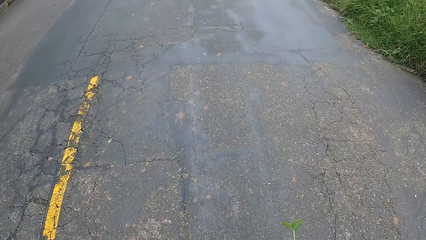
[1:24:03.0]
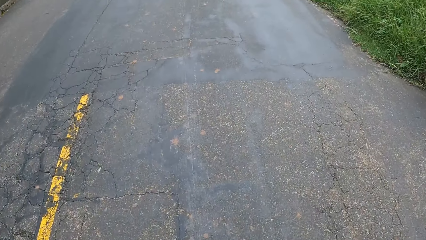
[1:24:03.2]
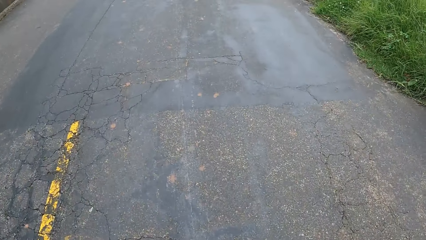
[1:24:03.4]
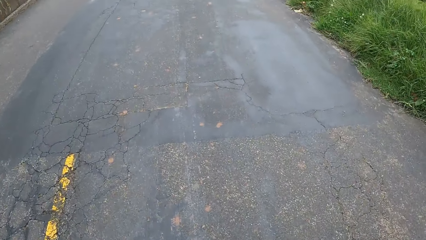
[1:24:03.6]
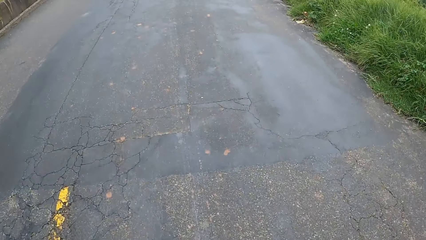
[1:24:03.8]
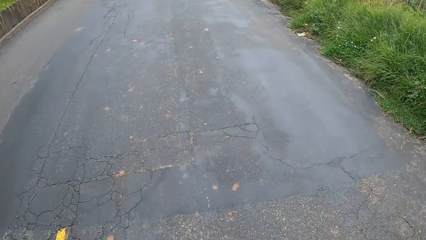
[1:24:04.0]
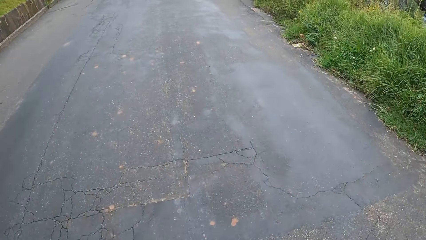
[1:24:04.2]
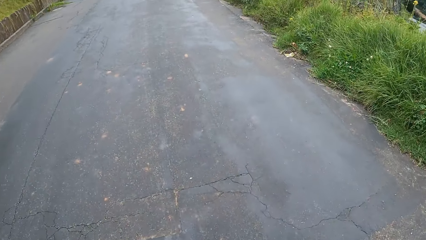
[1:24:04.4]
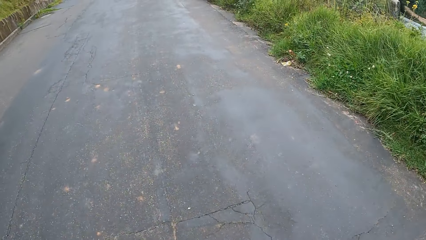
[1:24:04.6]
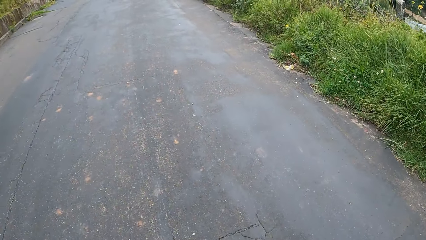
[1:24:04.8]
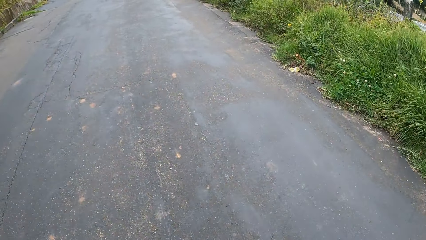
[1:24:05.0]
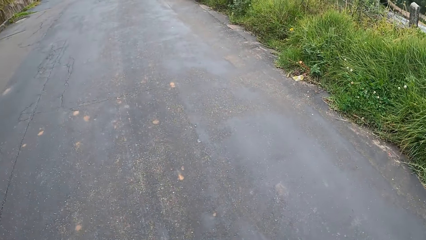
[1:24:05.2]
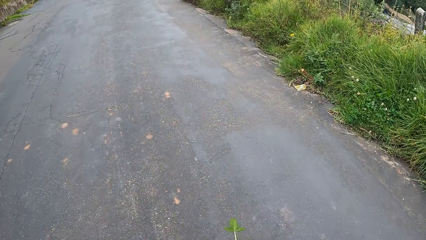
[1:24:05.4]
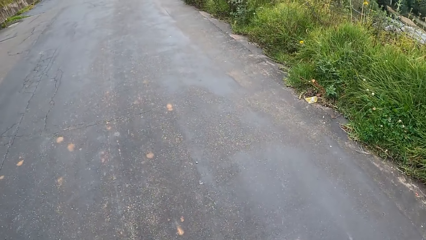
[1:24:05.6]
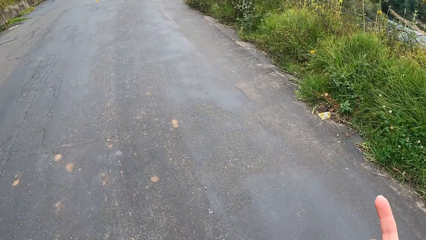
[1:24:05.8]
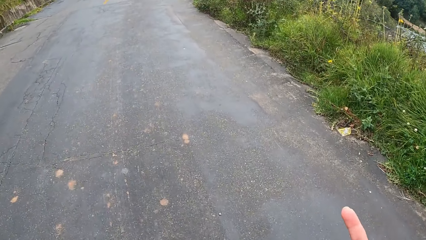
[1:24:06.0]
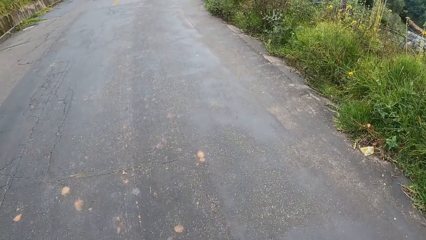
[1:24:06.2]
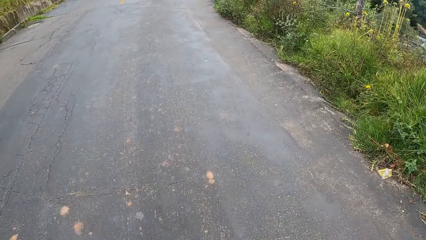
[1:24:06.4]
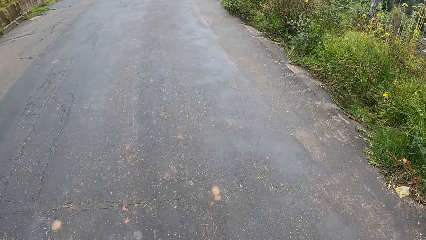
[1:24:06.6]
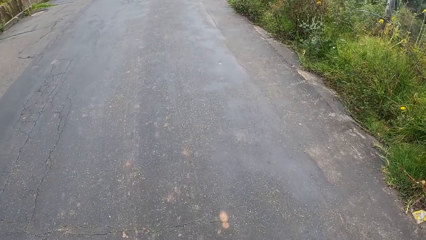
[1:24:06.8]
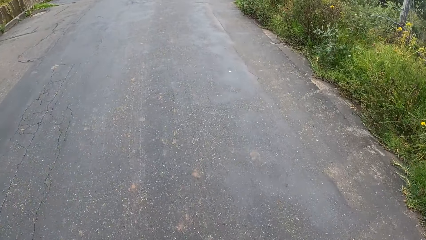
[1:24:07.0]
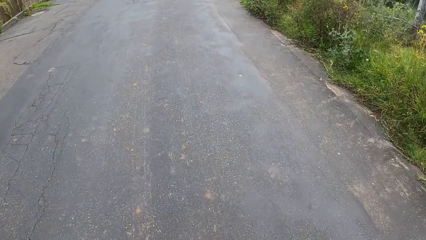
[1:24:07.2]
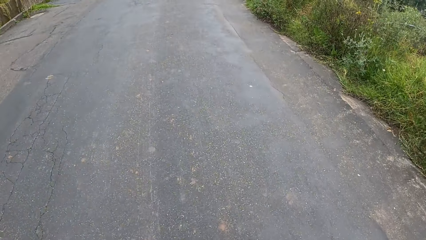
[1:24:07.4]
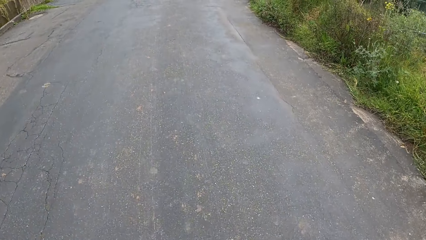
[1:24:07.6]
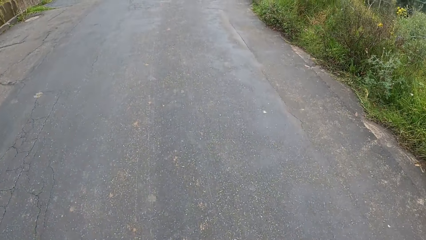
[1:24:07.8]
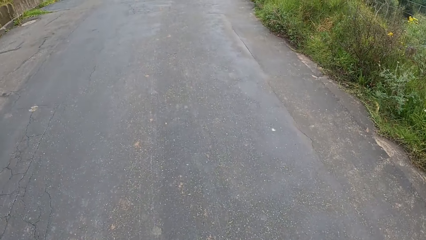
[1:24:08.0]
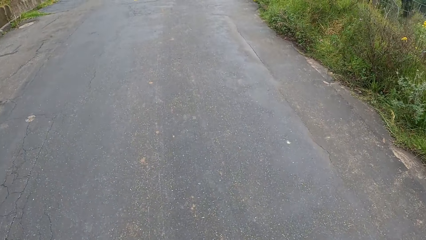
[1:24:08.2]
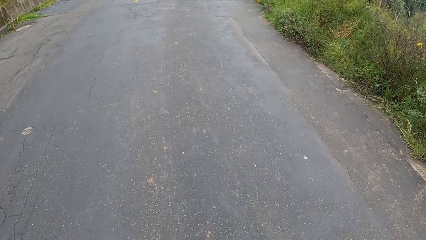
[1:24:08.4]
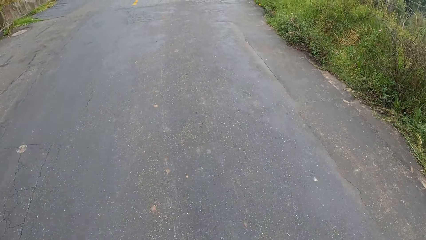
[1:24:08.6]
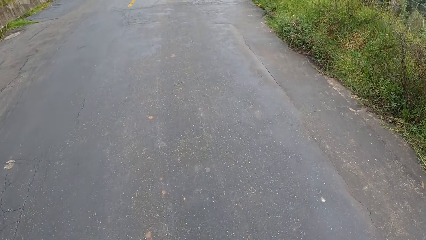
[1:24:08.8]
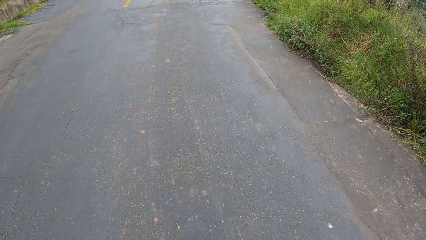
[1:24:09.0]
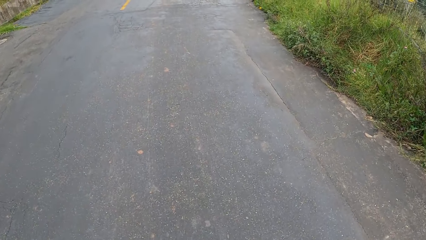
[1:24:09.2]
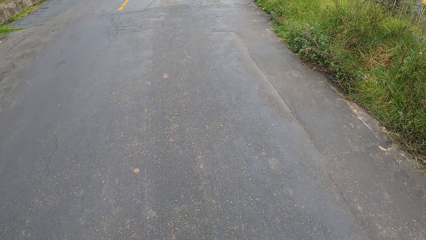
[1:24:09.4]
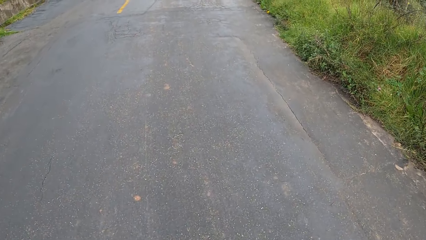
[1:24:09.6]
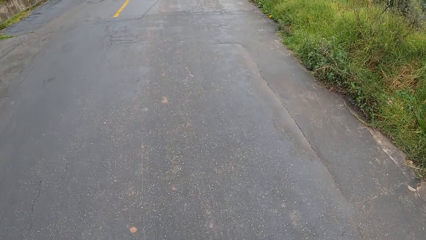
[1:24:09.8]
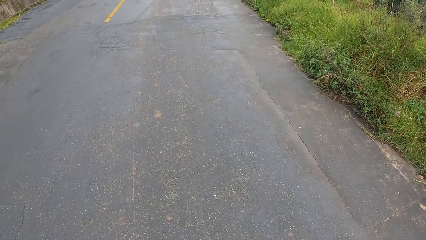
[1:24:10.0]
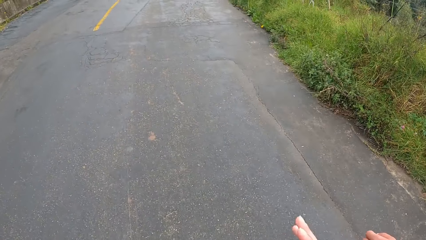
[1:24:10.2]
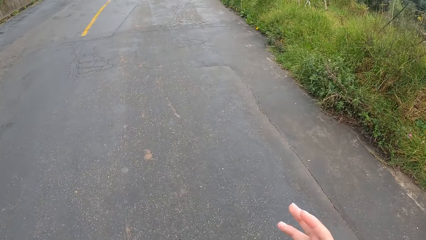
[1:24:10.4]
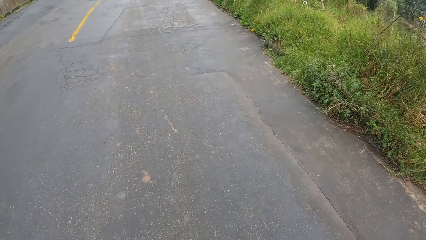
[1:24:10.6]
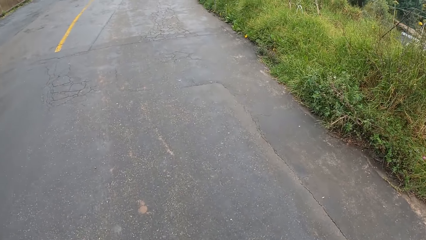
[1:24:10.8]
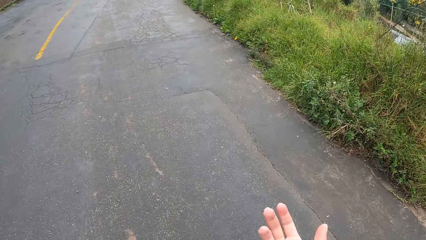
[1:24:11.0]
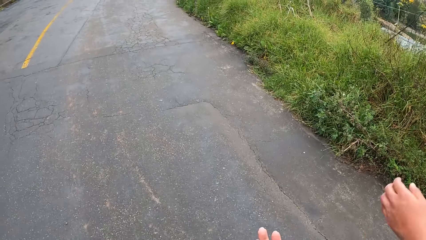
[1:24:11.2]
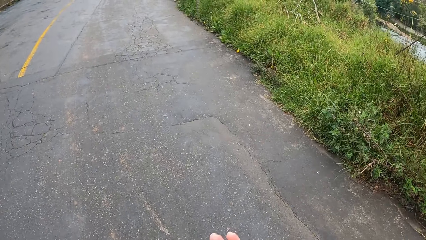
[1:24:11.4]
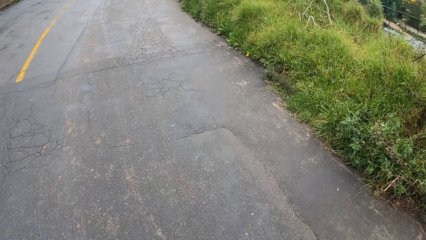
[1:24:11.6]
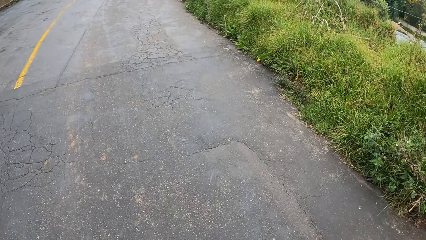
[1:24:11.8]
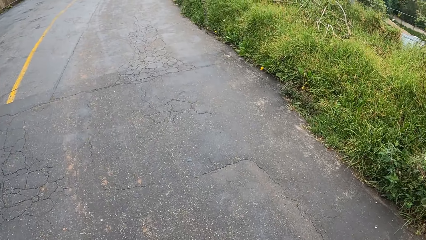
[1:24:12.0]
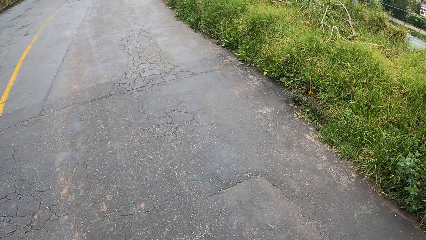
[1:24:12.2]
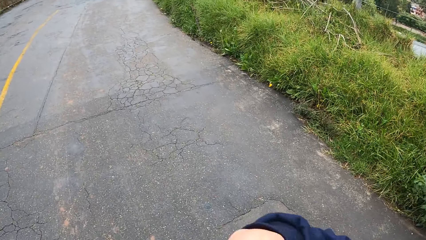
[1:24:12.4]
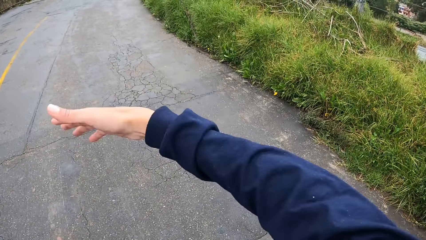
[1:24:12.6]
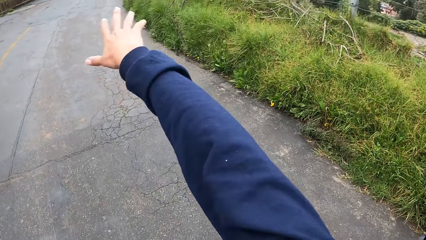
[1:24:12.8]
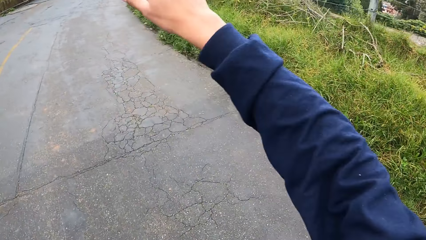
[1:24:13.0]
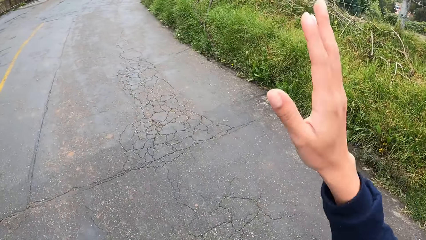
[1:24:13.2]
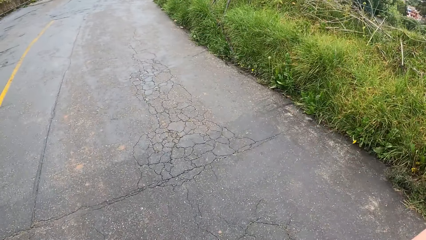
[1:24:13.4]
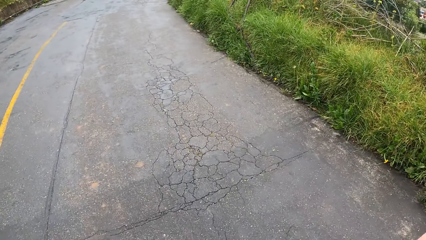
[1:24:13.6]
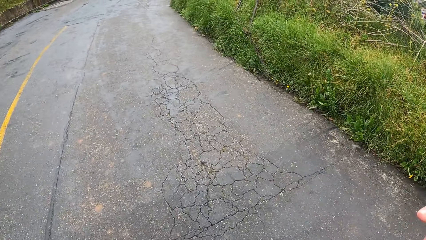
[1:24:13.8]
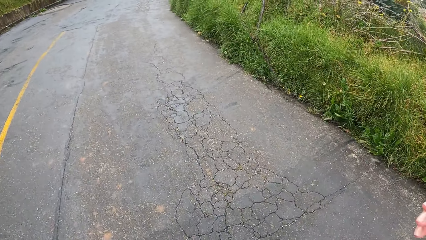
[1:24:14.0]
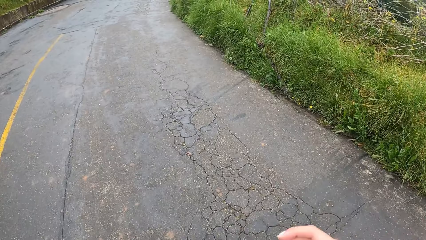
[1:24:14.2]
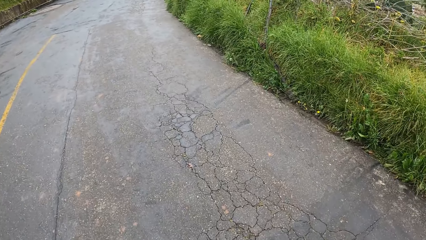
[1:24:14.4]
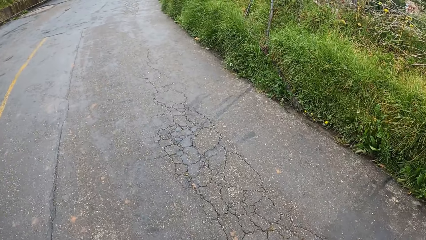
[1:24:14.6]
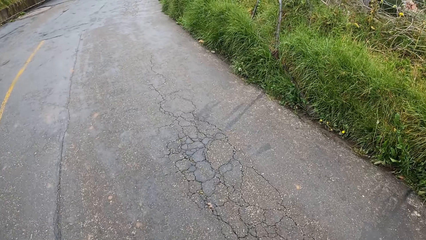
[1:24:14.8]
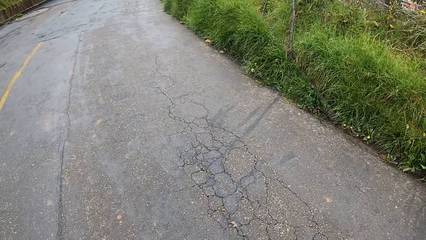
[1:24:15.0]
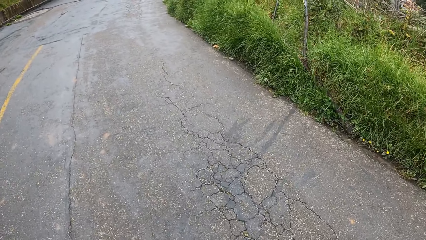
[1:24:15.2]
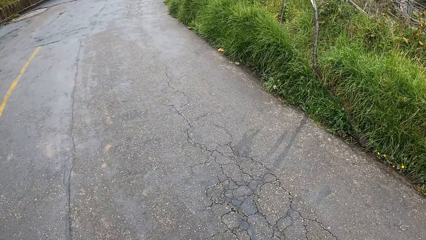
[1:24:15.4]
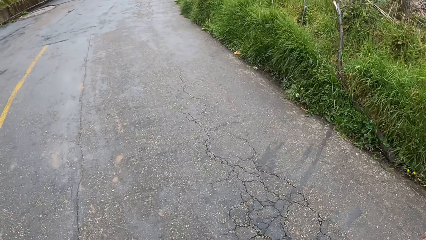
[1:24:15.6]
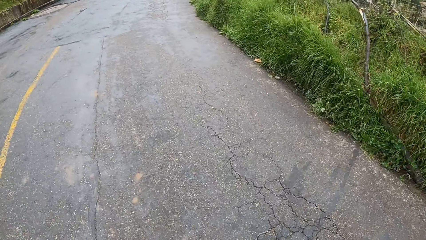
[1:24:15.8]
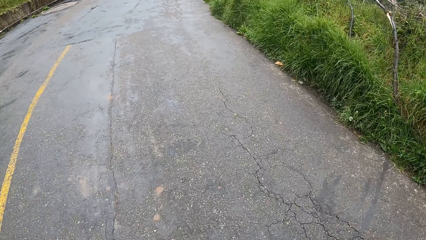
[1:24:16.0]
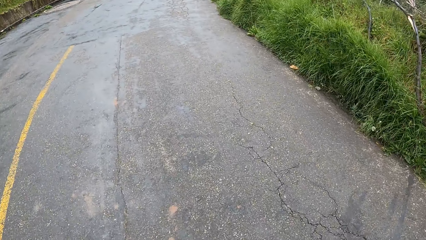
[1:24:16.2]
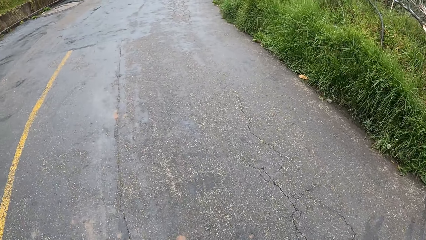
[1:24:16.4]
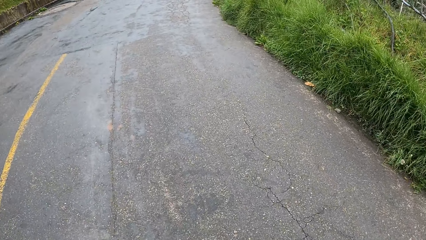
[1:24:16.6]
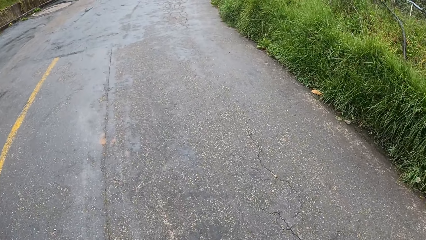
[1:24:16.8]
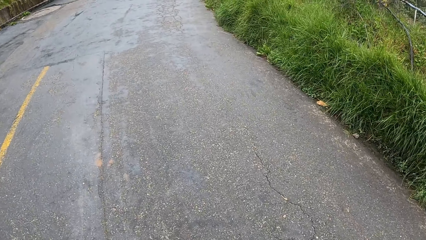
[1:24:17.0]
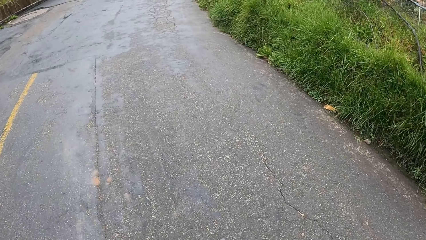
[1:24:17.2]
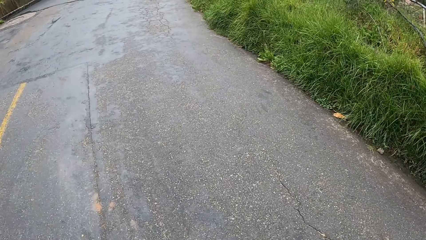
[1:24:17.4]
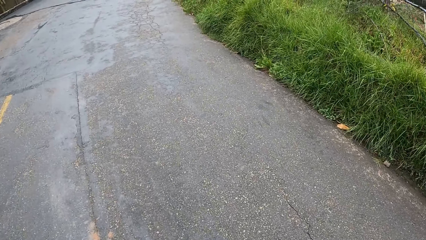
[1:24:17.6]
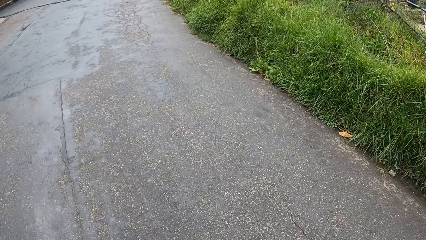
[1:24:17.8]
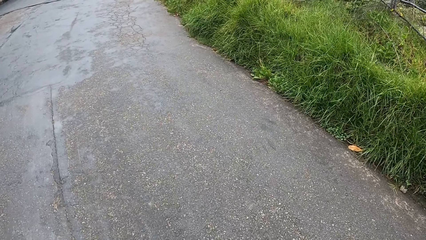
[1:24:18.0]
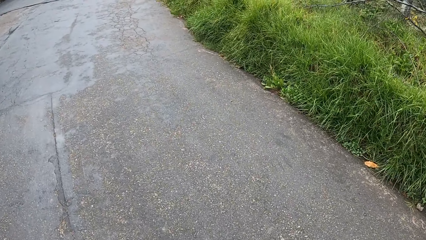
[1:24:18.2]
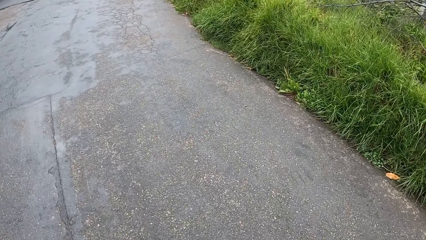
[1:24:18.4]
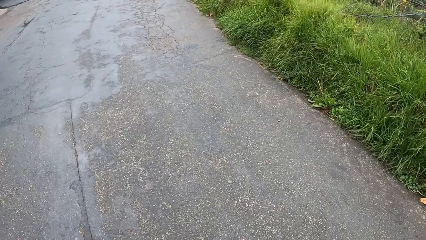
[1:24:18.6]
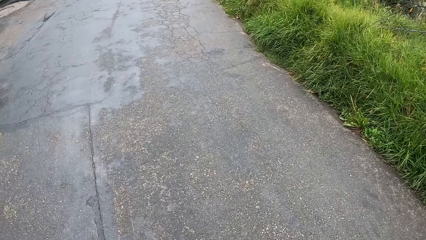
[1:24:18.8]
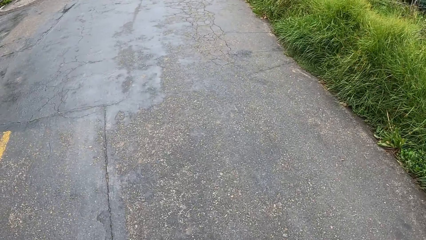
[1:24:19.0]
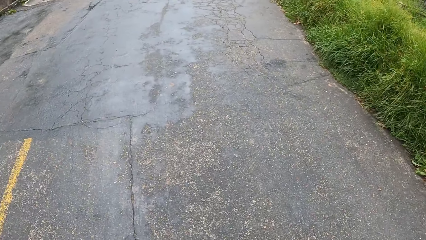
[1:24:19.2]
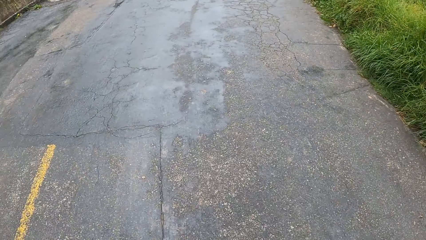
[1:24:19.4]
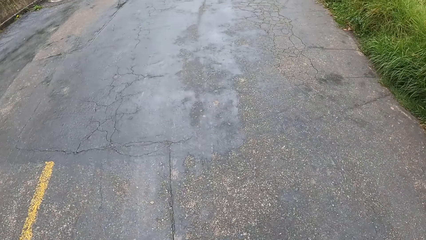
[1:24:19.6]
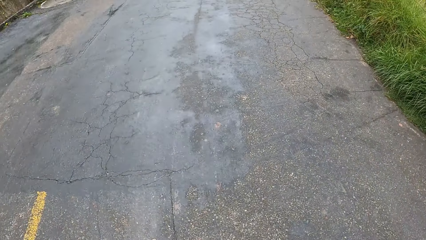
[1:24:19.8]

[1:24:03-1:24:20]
The camera wearer converses with a man. They walk along the road with the man.
